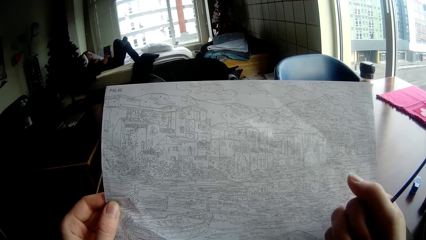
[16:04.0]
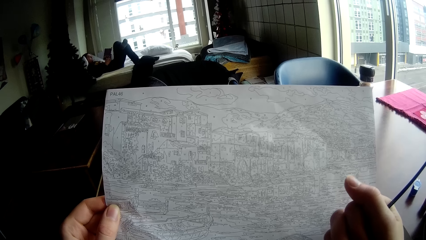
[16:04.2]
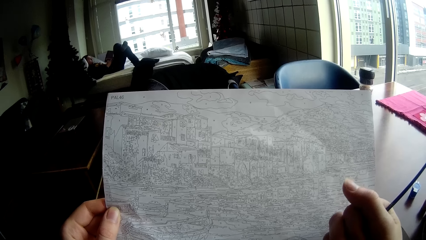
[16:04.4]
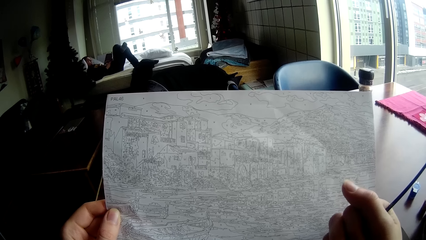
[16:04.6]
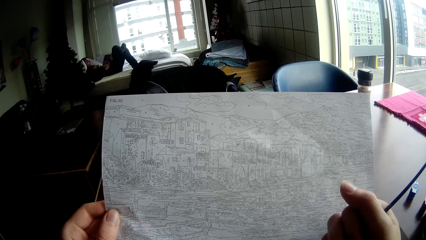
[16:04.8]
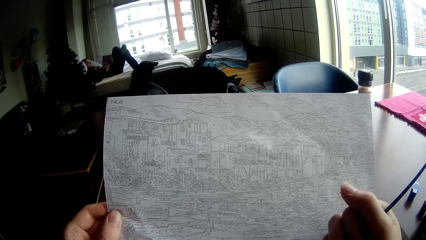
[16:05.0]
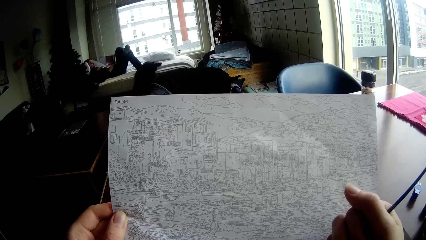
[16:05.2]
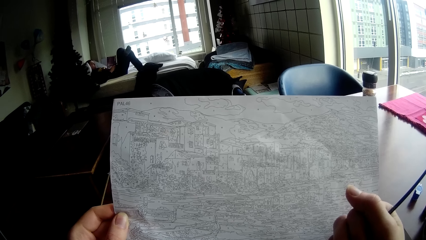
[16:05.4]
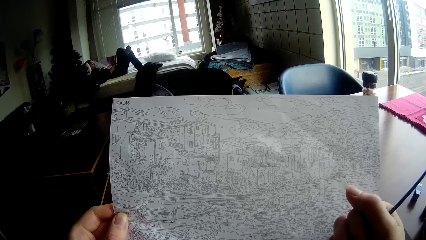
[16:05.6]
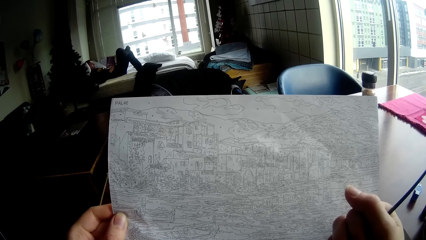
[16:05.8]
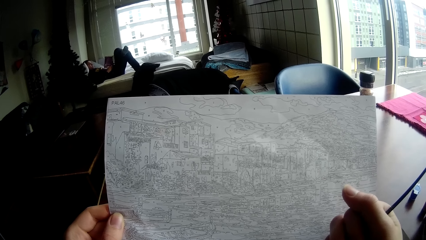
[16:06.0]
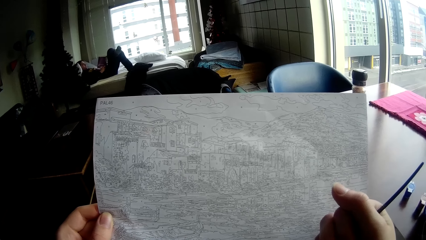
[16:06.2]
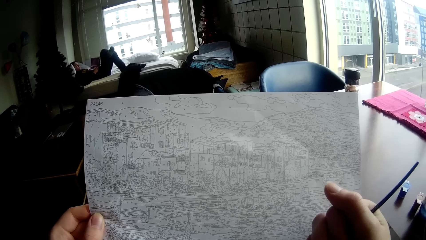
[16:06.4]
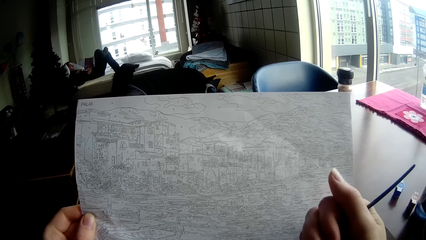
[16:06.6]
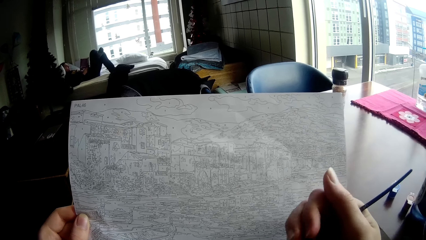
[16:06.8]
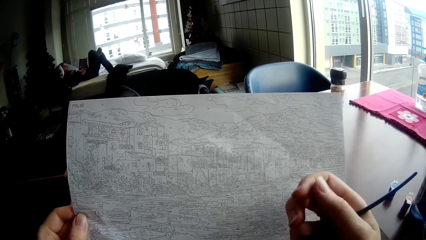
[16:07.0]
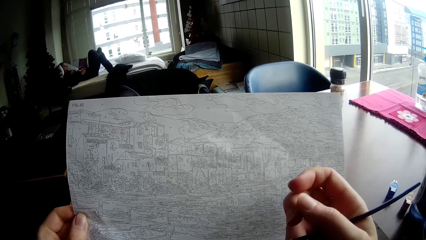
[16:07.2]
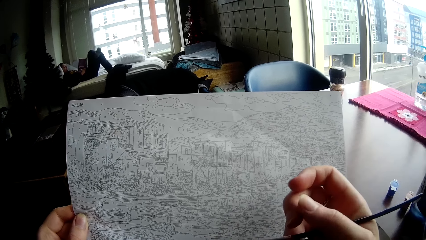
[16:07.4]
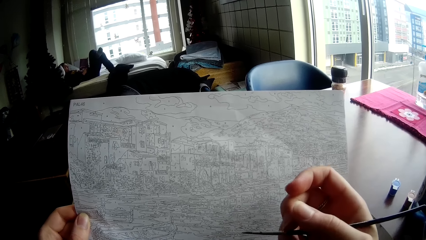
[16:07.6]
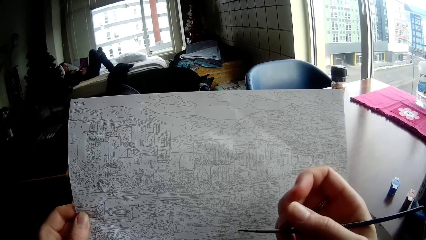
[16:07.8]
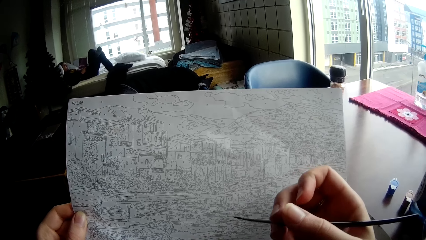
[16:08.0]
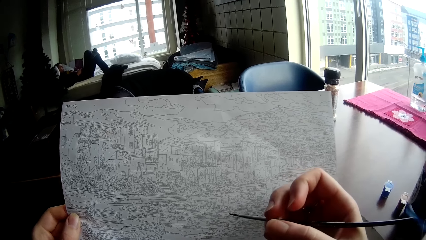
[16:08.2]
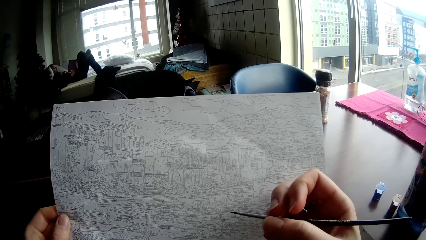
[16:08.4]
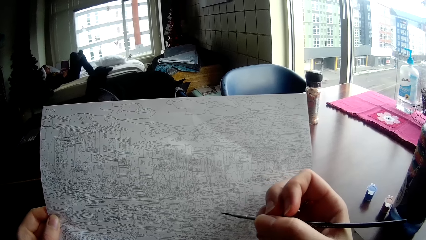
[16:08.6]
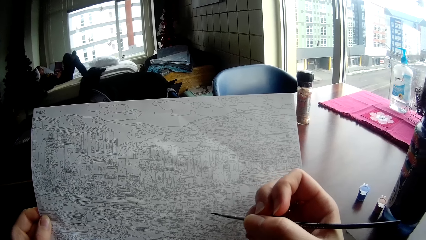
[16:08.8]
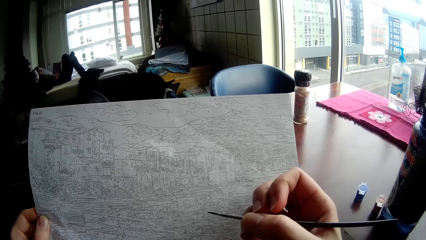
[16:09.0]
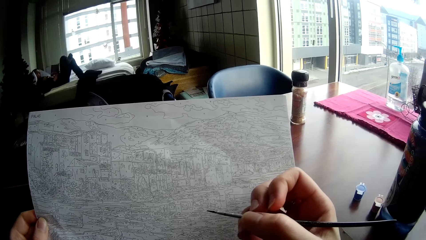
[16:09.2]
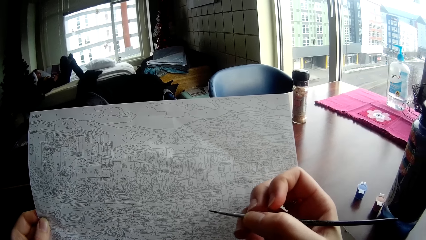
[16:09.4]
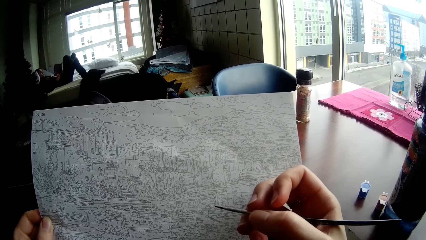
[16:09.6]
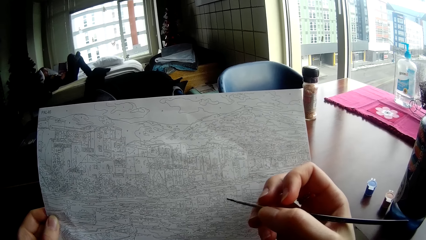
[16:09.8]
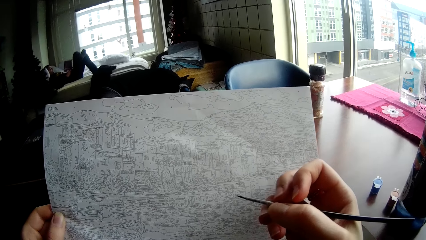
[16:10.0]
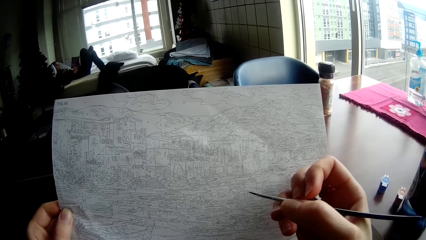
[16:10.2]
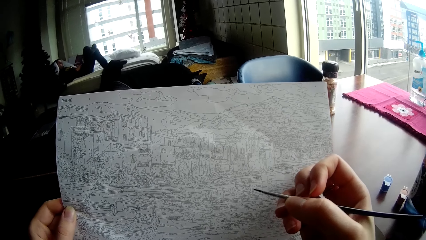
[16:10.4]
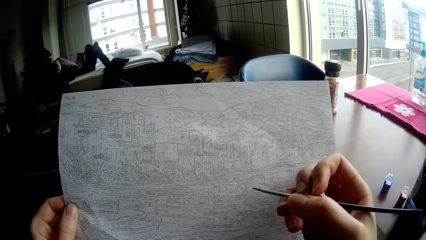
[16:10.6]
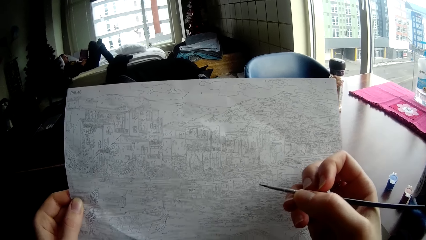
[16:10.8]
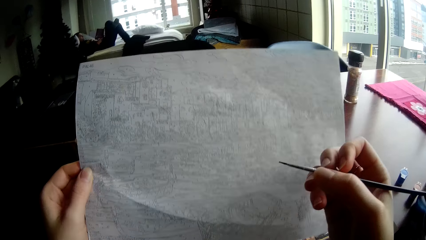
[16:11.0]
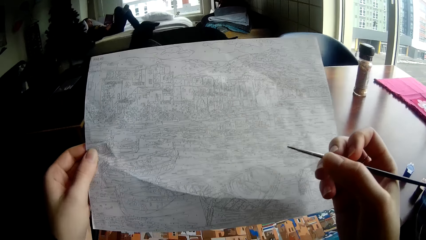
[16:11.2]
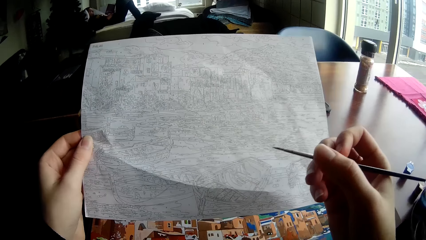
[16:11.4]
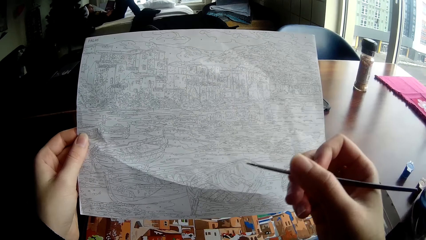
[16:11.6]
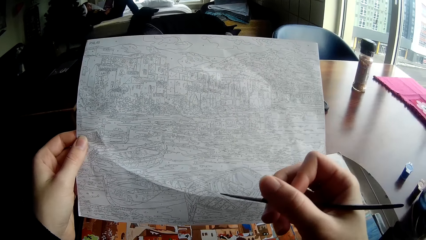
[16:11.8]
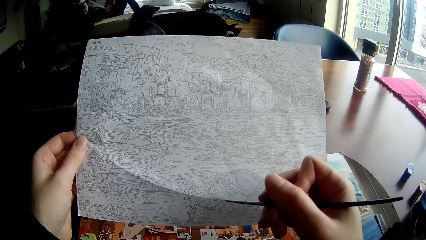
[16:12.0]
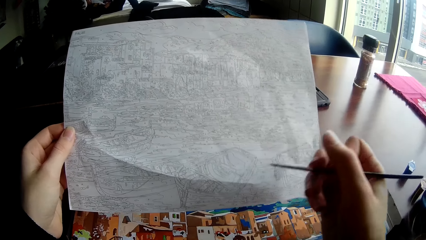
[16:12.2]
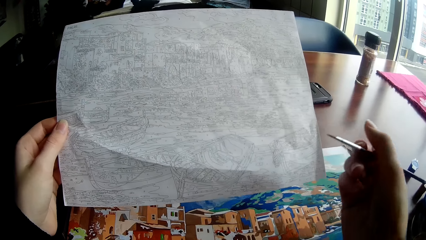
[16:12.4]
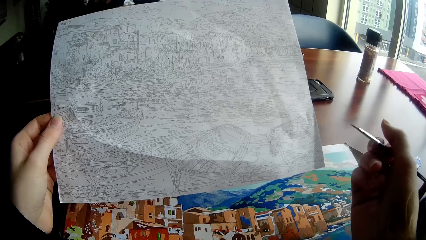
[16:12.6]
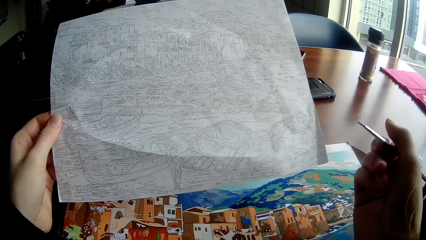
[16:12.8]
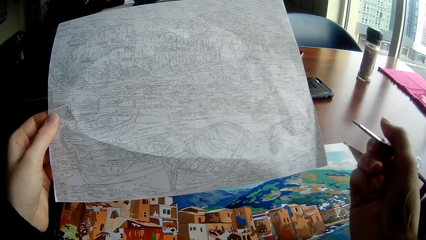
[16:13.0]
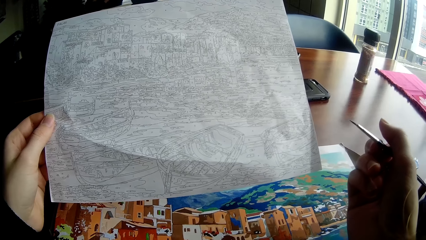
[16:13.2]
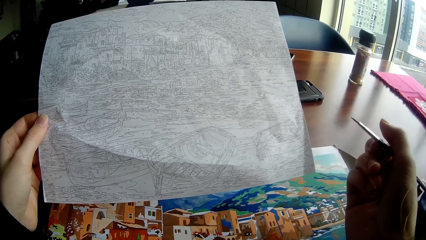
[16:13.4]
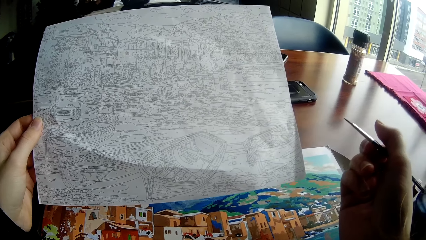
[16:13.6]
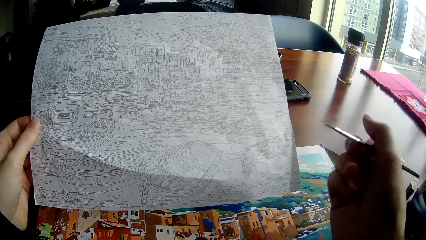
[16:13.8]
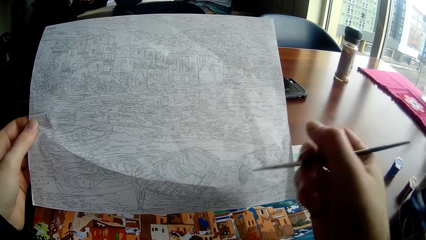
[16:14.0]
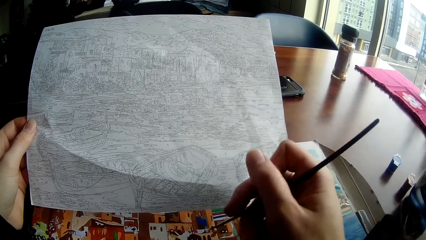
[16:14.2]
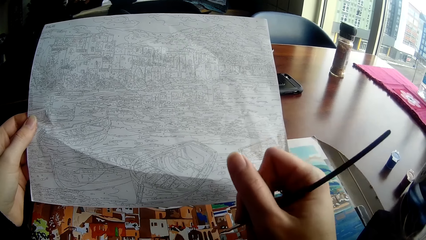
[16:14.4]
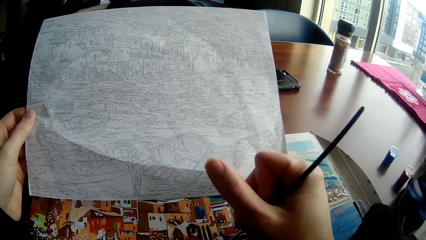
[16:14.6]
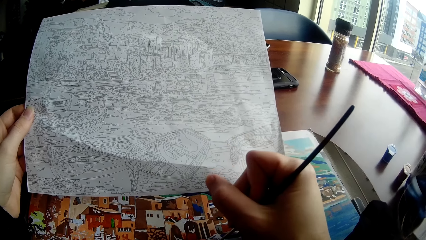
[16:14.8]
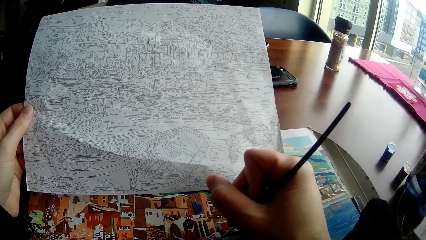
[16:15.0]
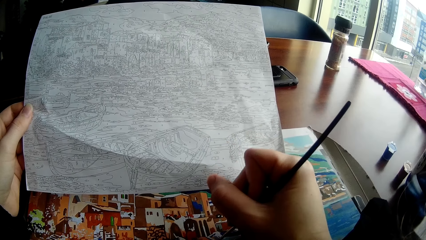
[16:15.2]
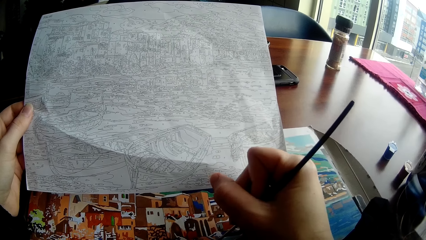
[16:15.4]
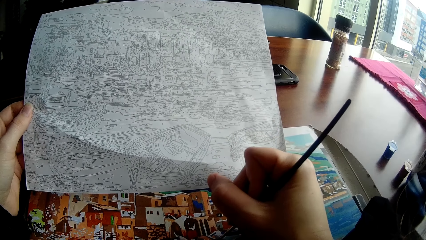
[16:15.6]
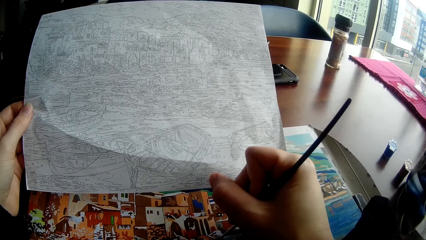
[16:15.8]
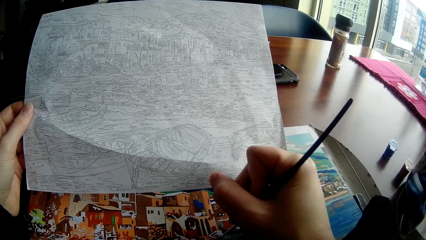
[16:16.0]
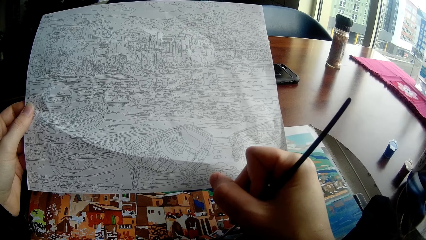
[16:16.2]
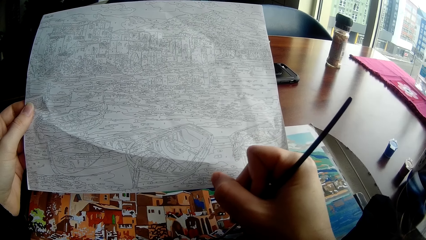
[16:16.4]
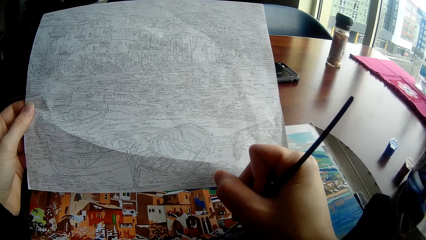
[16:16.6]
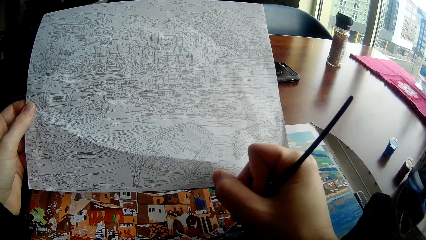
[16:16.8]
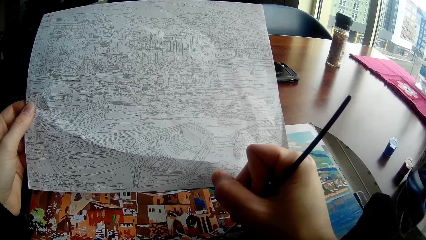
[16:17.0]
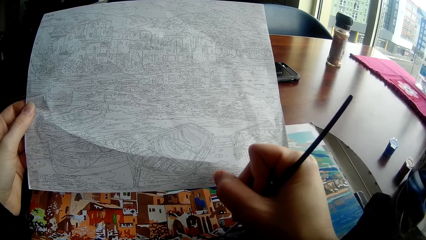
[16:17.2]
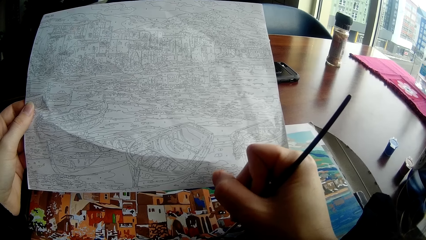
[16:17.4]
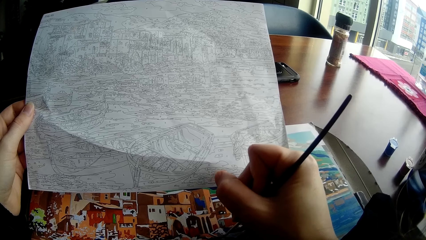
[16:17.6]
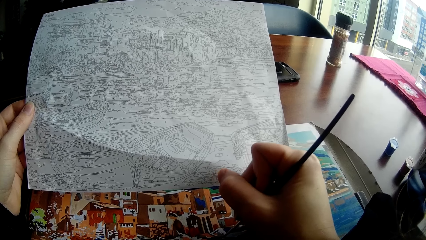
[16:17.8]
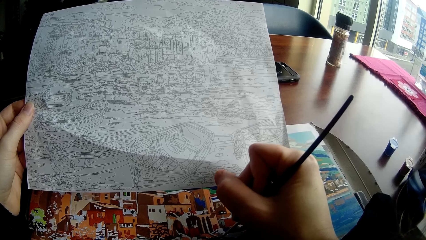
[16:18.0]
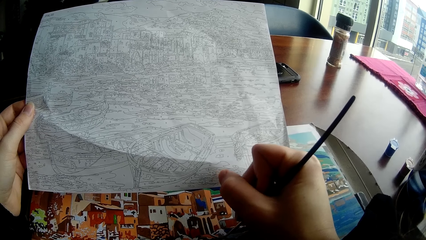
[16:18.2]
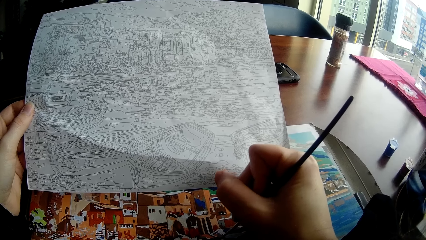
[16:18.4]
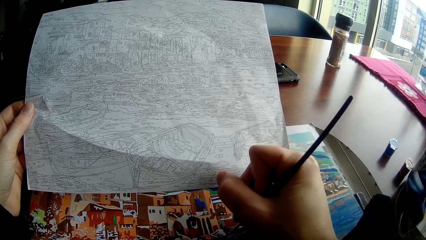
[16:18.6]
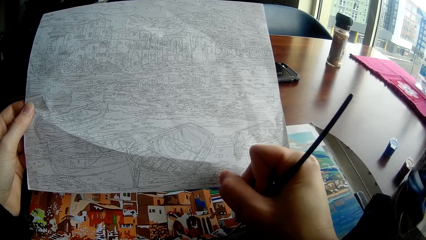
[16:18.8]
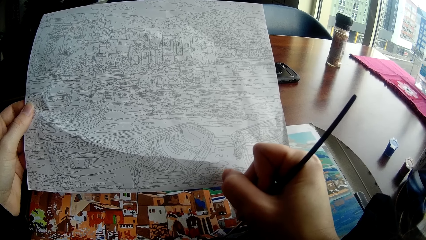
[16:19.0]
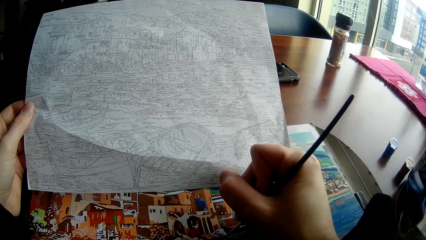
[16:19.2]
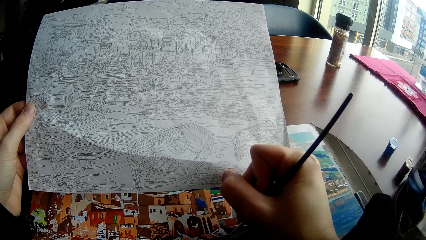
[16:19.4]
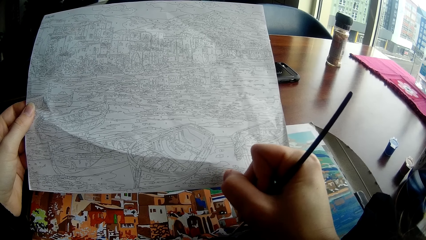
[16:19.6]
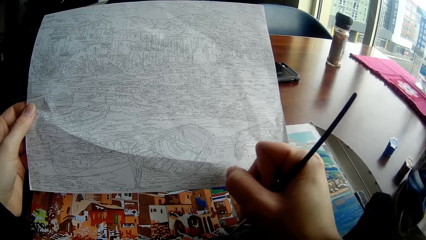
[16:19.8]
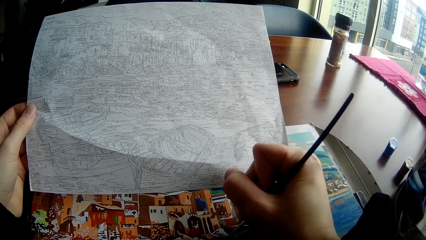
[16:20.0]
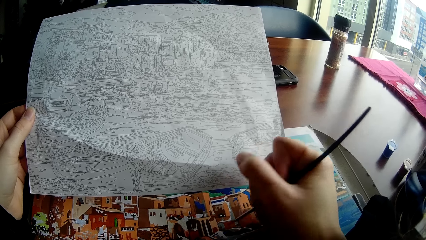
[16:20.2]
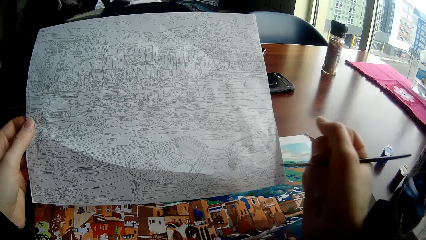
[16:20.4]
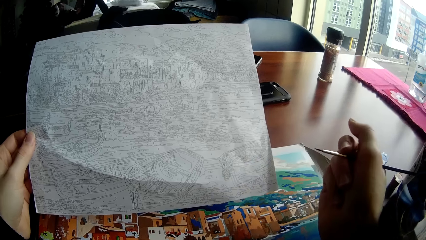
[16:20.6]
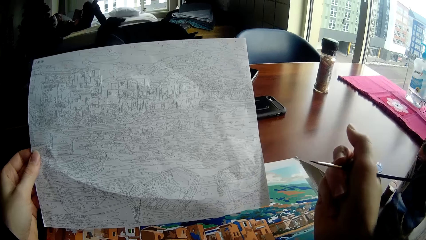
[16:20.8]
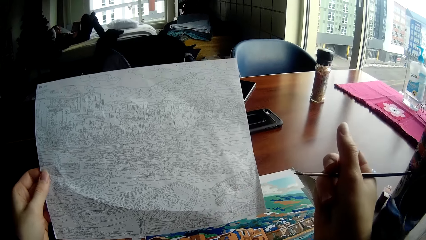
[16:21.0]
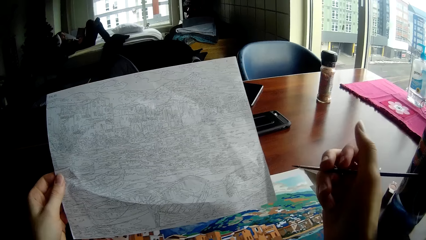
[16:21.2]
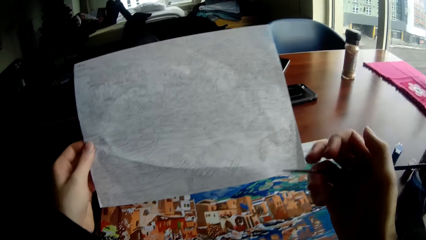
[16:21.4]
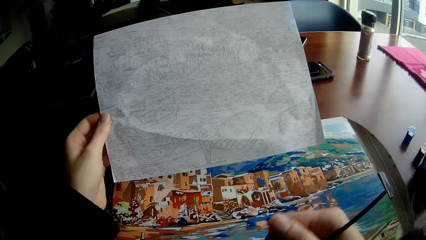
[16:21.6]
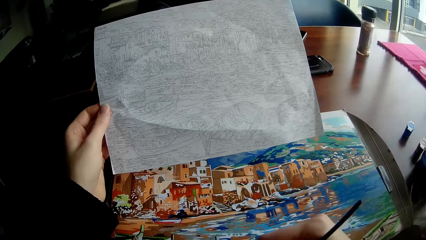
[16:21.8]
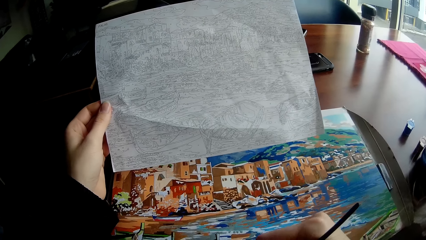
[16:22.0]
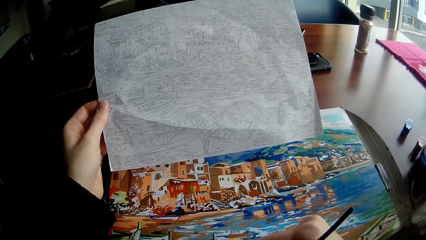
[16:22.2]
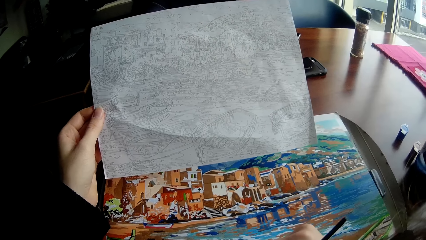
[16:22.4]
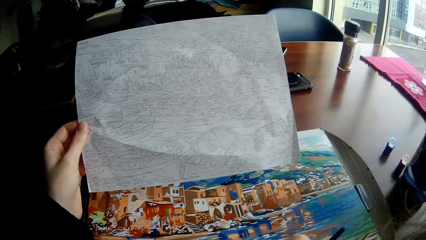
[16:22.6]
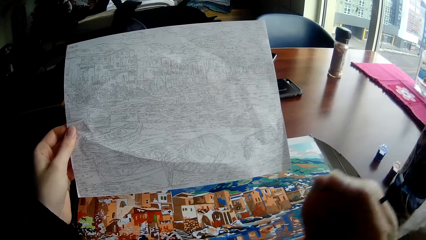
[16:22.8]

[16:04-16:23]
The camera wearer paints the drawing on the paper with the painting brush in his right hand.
